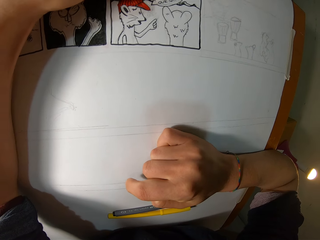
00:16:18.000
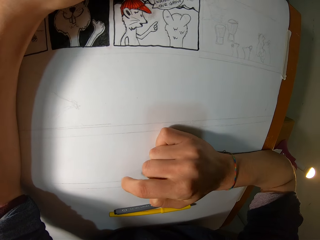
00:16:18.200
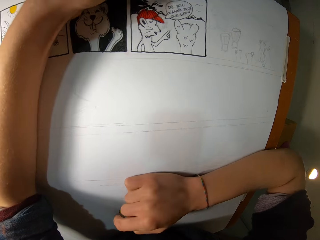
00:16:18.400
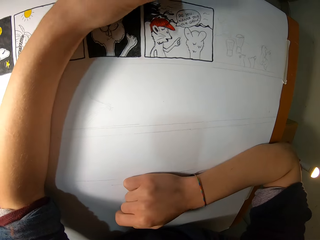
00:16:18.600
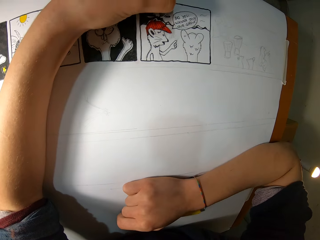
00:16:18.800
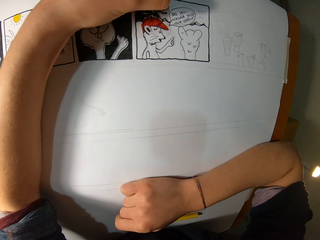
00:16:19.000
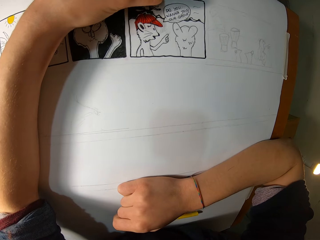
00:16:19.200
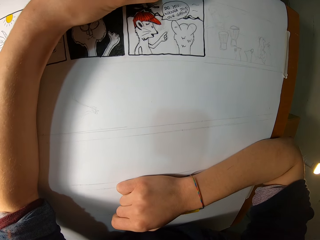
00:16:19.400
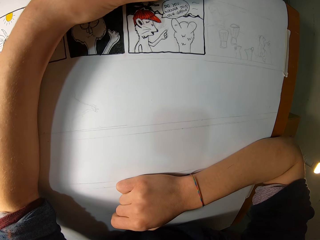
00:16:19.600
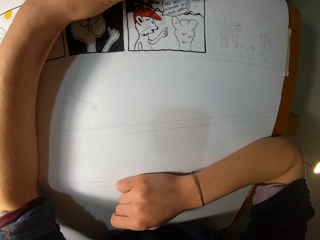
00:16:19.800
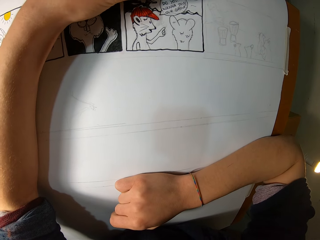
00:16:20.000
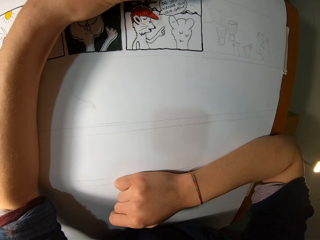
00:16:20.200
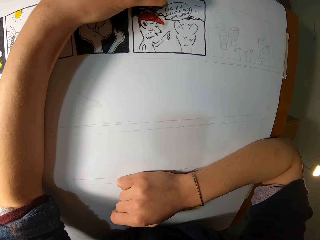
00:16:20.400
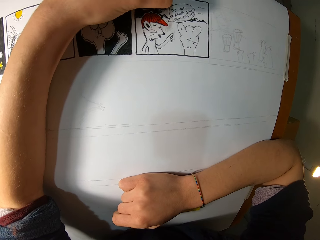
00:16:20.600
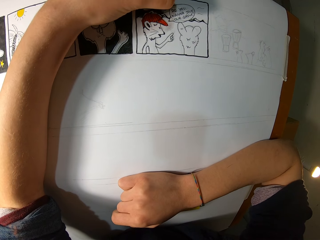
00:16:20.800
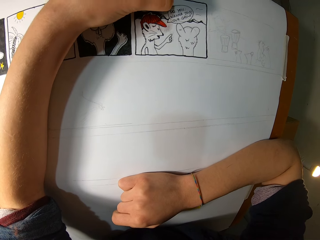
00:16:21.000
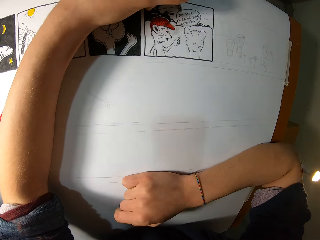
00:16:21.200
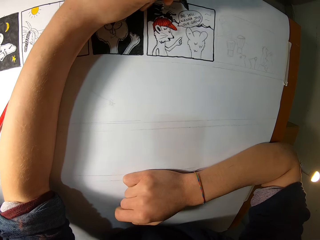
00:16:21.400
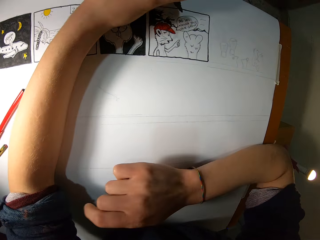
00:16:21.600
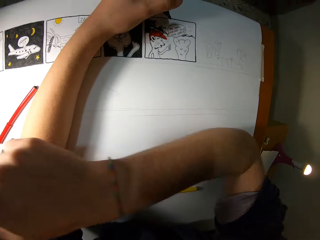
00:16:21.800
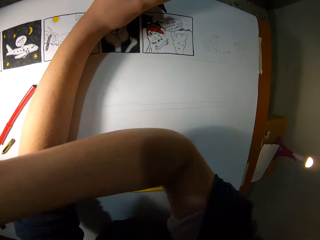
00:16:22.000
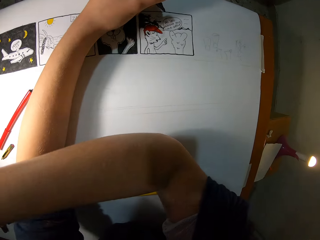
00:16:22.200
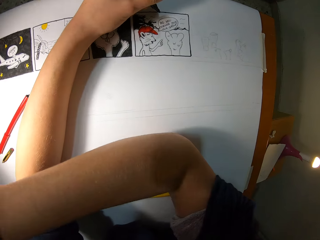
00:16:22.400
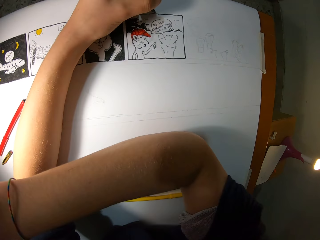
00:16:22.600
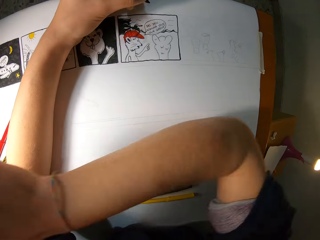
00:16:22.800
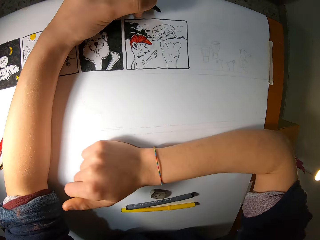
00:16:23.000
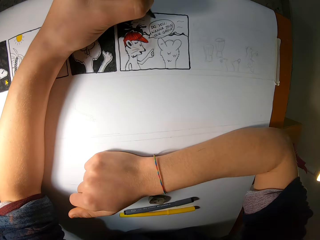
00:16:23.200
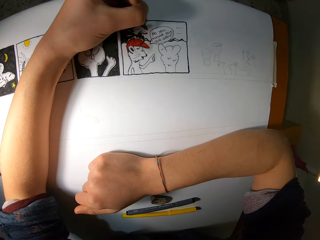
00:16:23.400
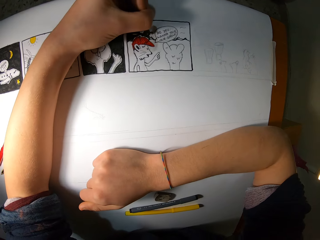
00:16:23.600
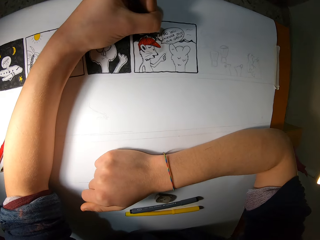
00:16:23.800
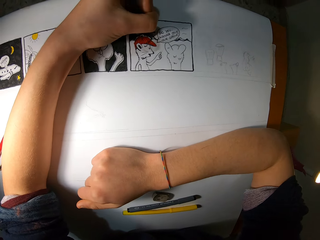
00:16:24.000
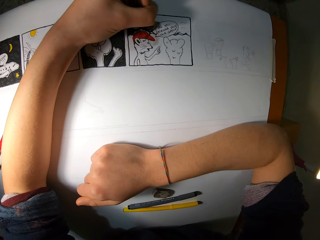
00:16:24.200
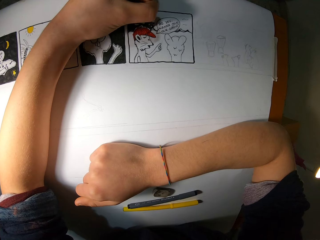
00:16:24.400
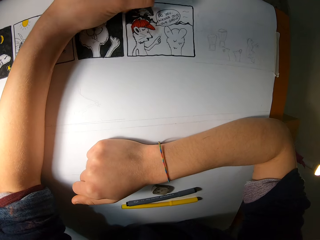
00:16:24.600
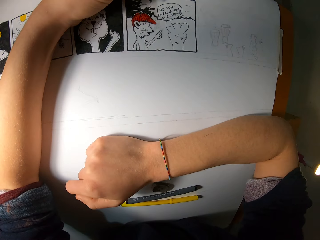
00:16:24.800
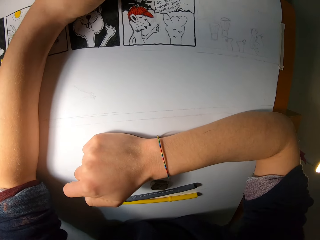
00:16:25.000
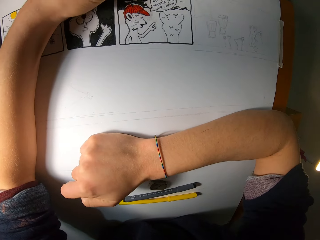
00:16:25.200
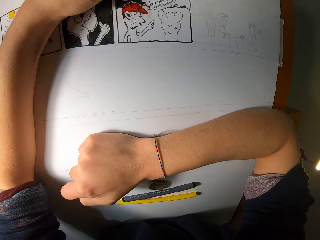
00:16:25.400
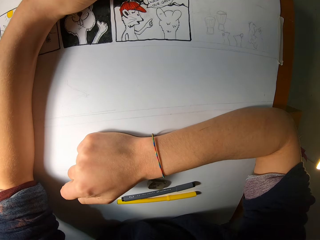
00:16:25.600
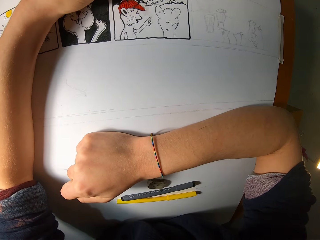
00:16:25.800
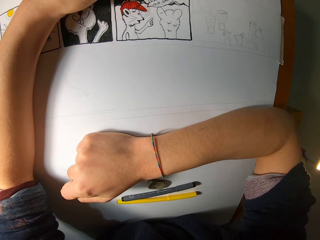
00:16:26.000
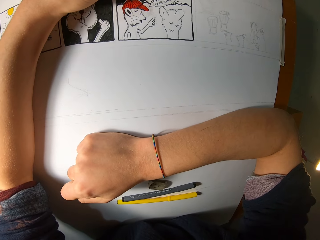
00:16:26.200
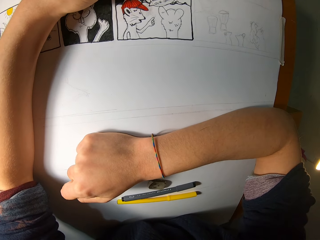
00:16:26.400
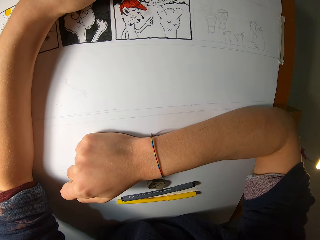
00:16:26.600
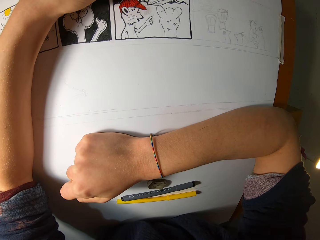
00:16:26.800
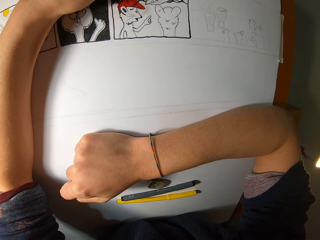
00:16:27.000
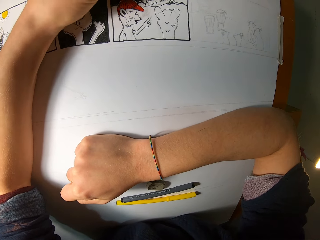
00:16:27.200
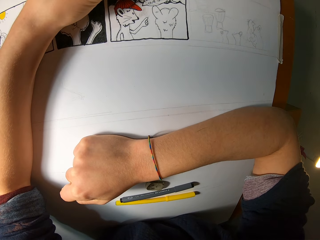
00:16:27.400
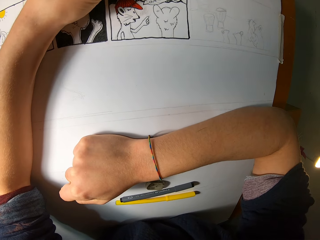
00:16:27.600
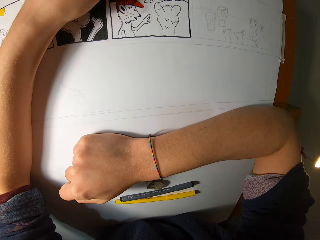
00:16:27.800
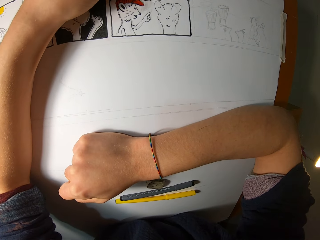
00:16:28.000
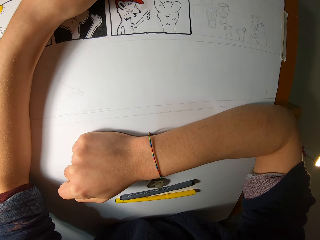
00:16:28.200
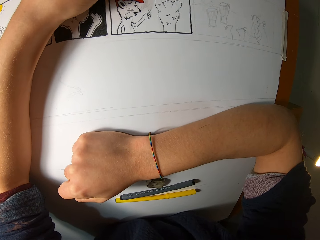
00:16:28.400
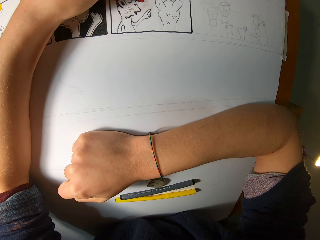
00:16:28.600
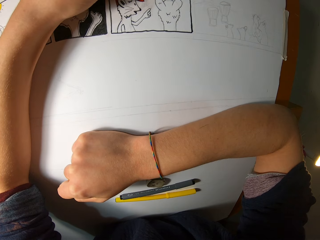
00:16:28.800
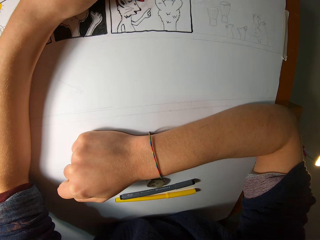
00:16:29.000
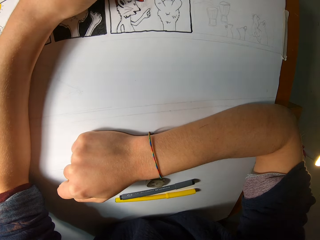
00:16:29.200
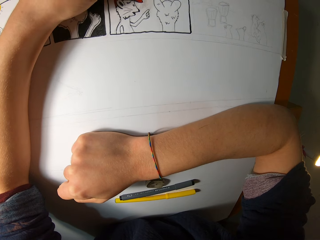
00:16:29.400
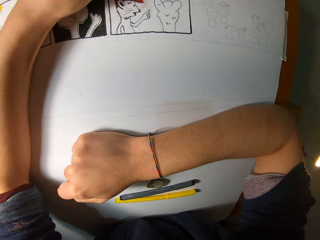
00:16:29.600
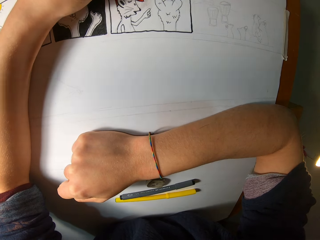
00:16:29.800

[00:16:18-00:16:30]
The camera wearer stretches a hand to the left. They put a hand on the table. They draw on a book.

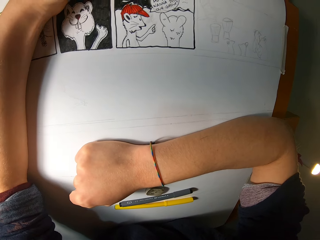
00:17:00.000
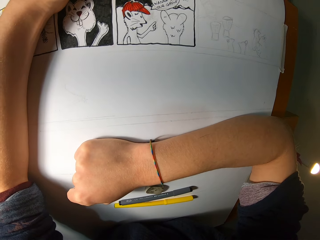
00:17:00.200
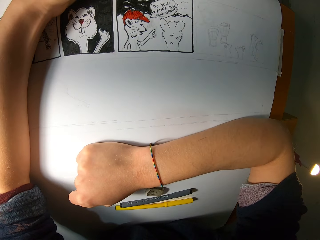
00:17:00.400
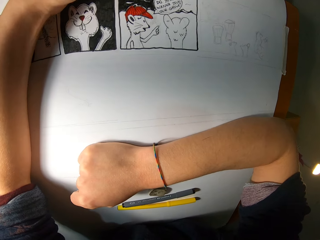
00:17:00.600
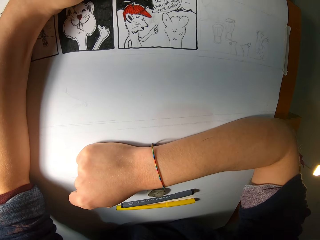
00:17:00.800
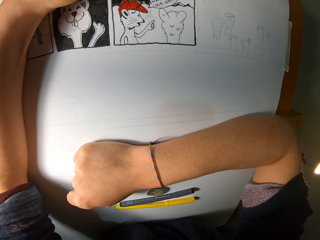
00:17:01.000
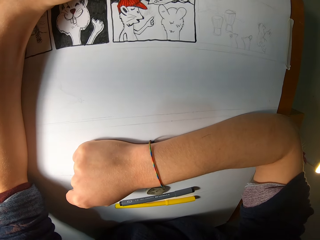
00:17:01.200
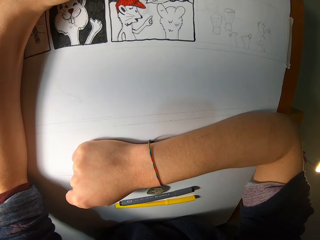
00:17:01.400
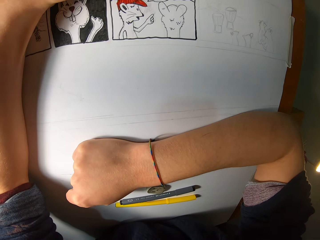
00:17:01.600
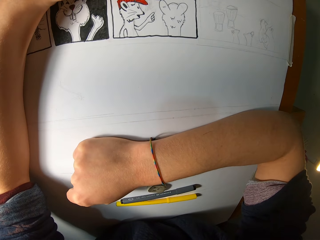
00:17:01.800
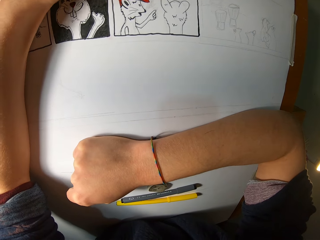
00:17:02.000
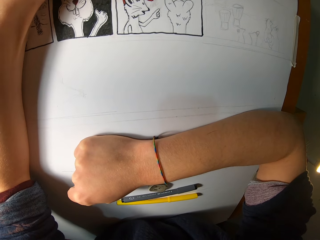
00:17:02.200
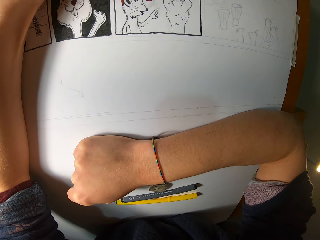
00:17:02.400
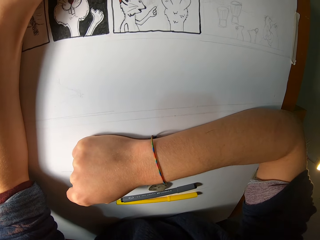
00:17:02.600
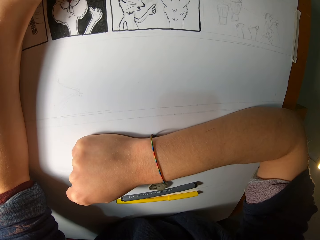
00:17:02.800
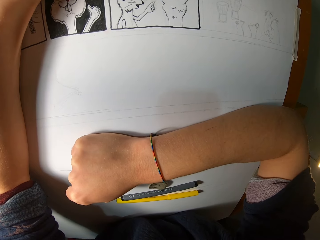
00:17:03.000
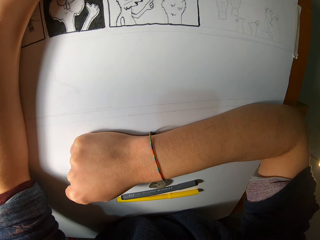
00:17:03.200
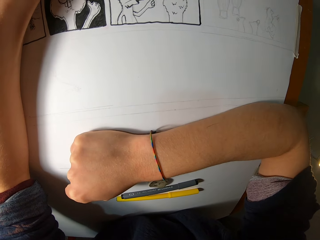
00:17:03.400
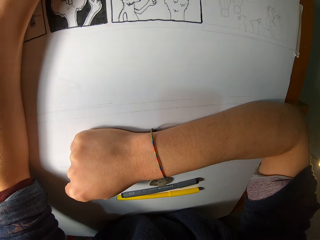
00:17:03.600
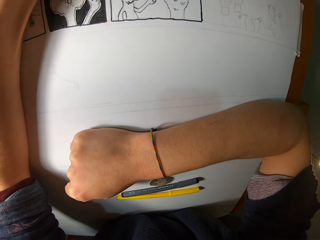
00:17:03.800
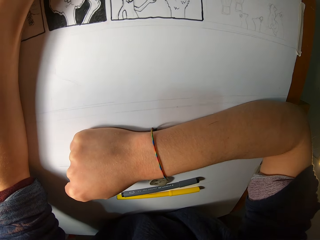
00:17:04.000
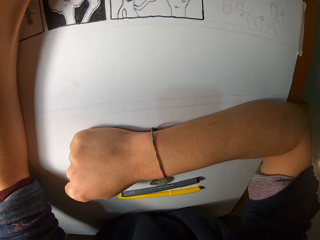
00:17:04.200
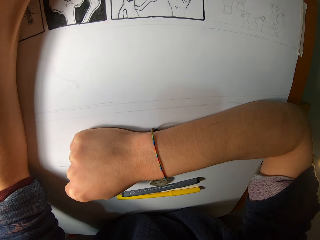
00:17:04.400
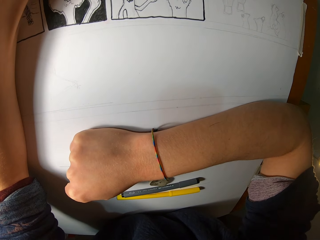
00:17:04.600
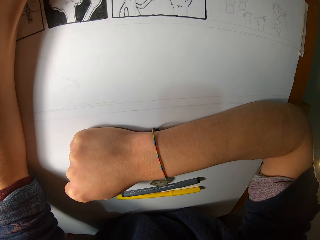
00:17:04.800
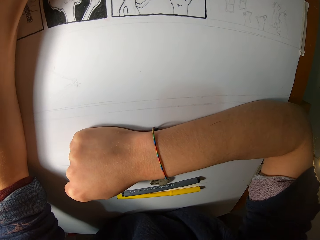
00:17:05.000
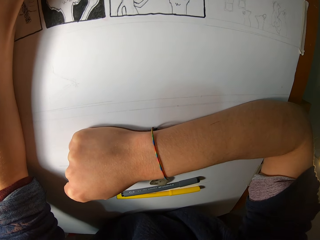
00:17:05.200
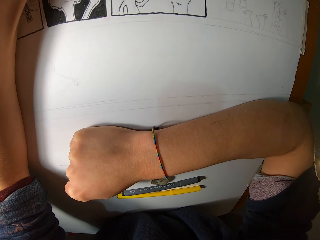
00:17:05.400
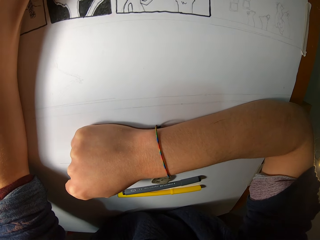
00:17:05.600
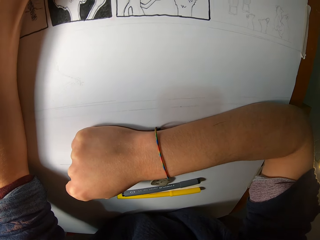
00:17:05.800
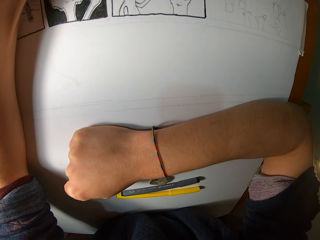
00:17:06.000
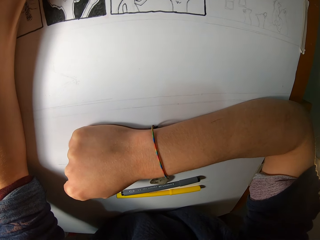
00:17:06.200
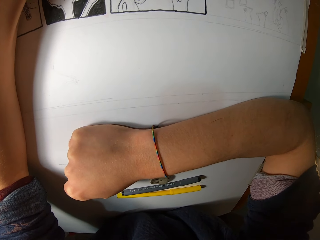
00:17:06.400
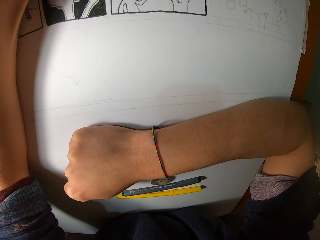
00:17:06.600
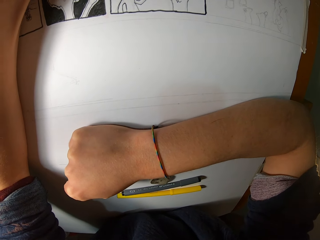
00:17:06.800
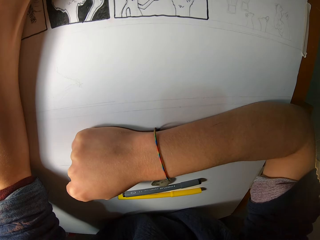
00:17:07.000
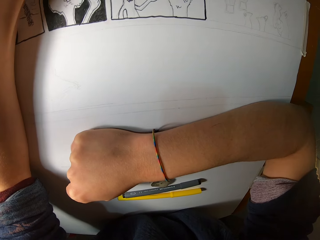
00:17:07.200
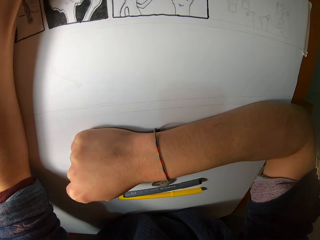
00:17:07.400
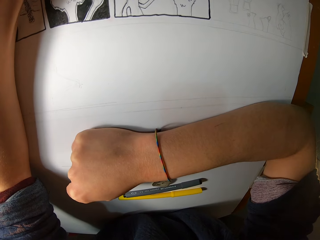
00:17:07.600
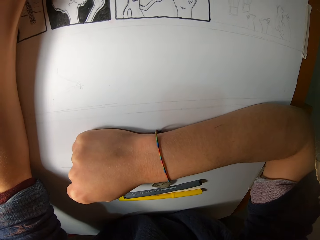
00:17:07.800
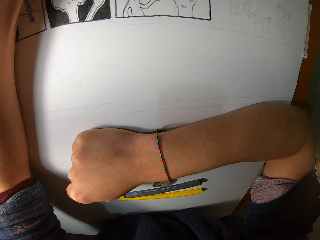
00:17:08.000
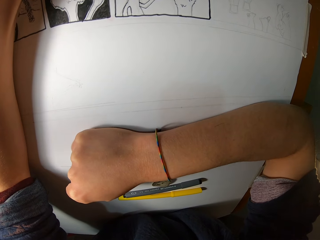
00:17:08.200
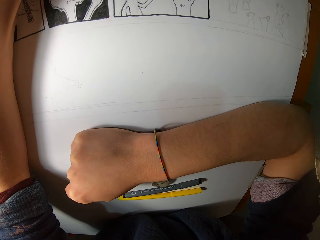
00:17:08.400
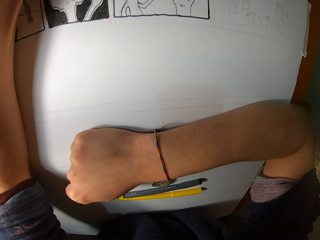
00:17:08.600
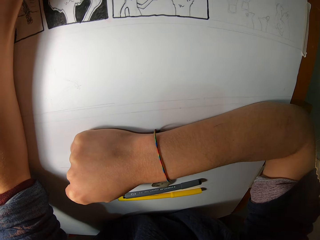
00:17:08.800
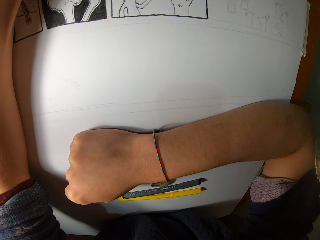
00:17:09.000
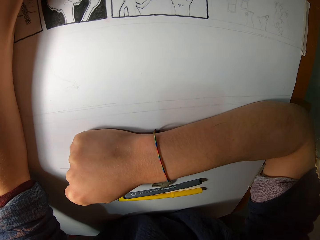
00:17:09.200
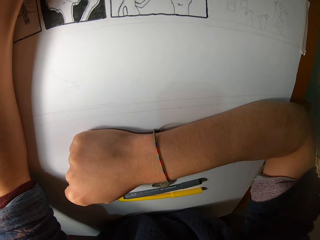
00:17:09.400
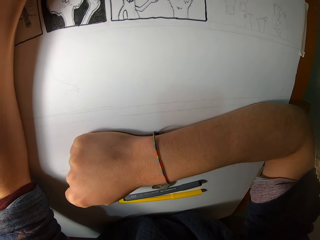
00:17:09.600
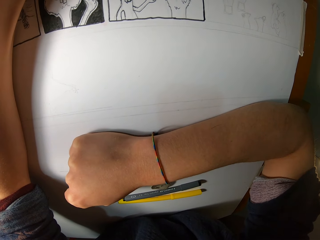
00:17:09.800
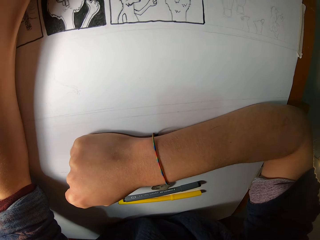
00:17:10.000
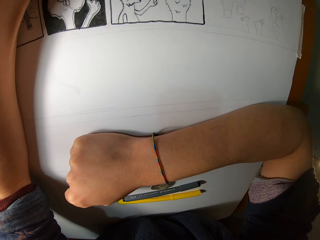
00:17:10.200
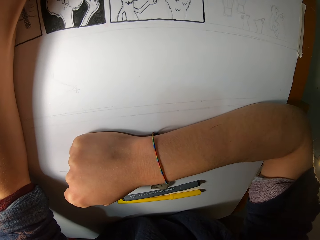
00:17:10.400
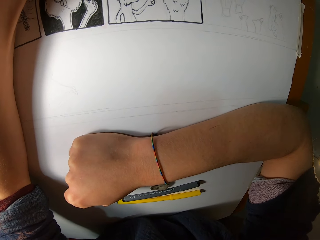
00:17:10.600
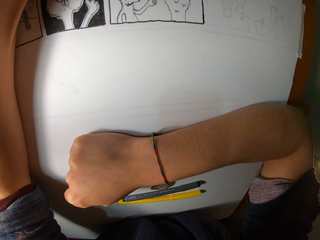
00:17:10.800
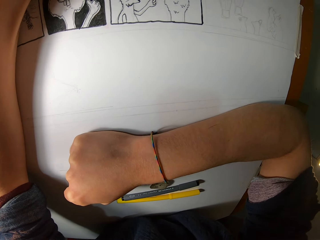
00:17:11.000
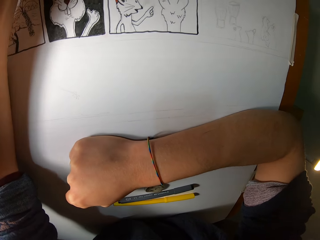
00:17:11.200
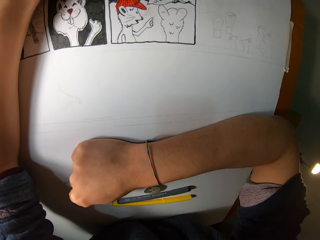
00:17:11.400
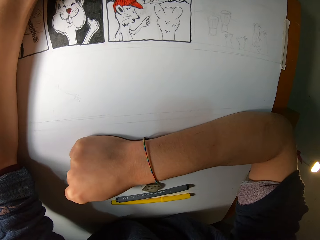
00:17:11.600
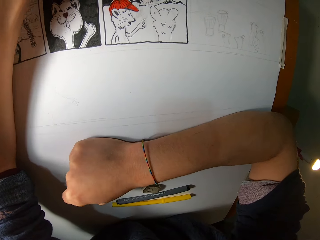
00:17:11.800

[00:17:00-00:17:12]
The camera wearer looks at a drawing. They draw on a book.
